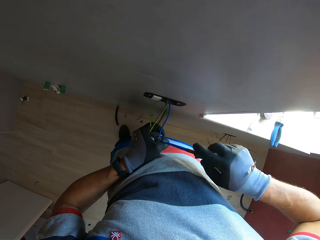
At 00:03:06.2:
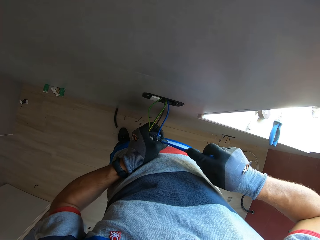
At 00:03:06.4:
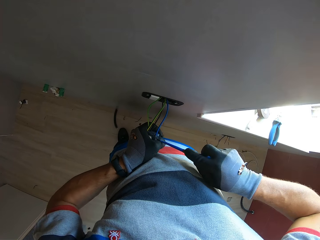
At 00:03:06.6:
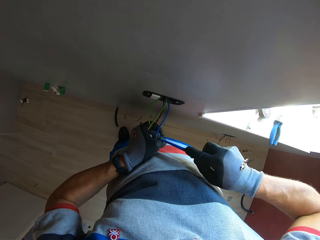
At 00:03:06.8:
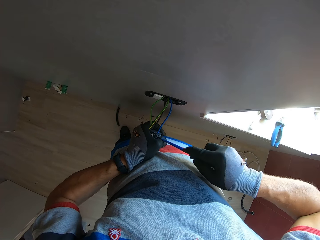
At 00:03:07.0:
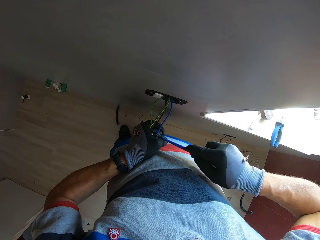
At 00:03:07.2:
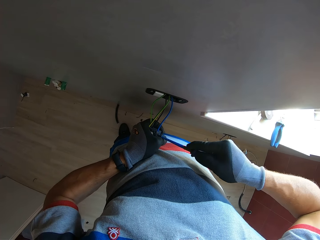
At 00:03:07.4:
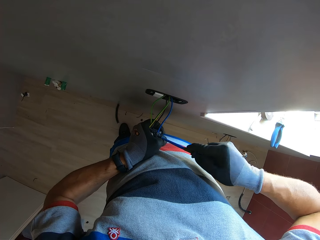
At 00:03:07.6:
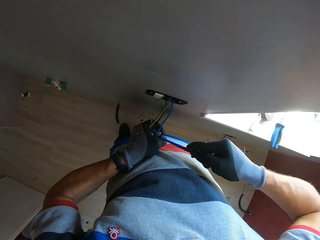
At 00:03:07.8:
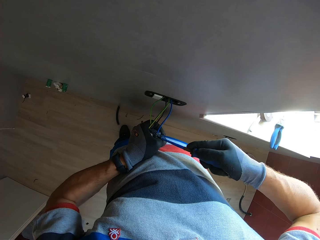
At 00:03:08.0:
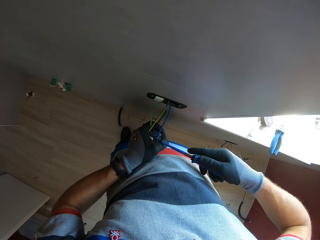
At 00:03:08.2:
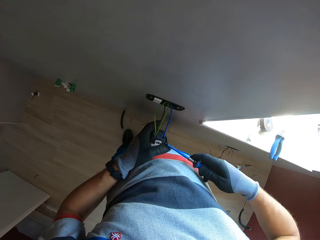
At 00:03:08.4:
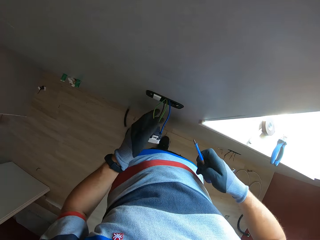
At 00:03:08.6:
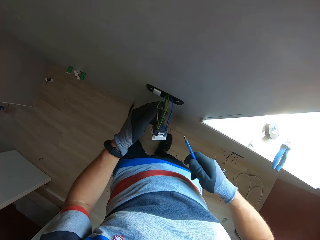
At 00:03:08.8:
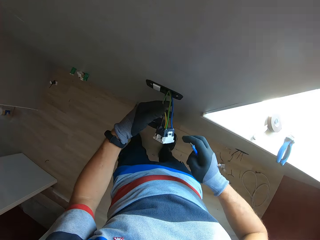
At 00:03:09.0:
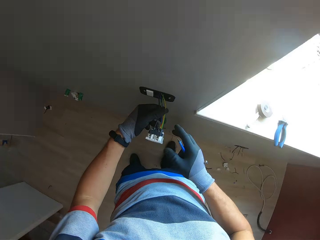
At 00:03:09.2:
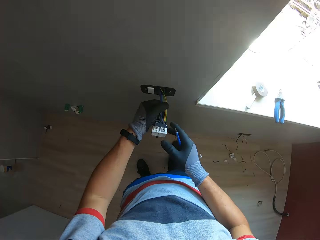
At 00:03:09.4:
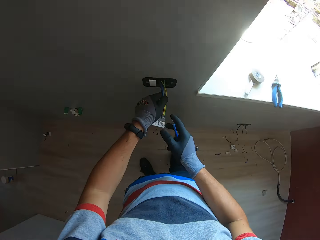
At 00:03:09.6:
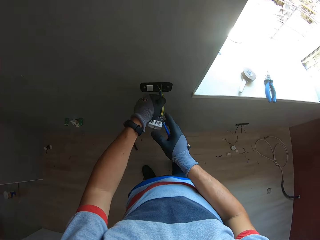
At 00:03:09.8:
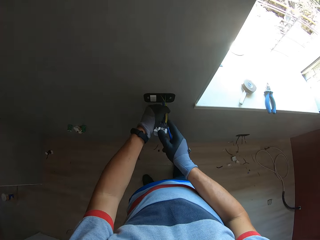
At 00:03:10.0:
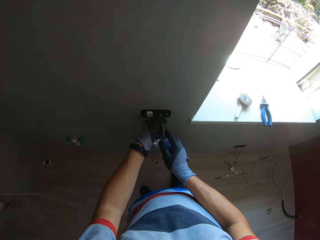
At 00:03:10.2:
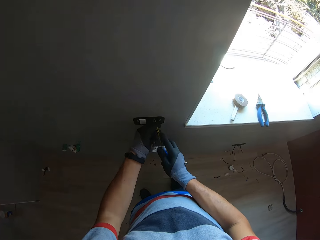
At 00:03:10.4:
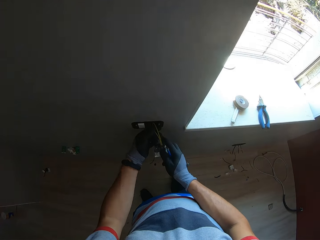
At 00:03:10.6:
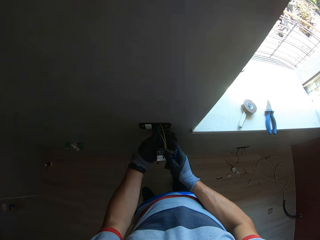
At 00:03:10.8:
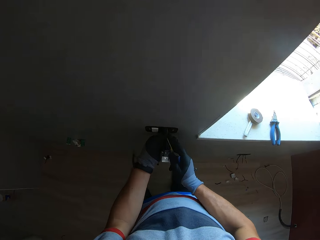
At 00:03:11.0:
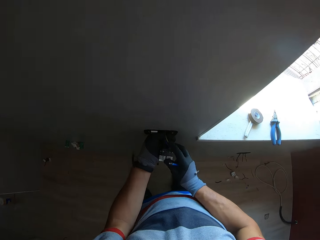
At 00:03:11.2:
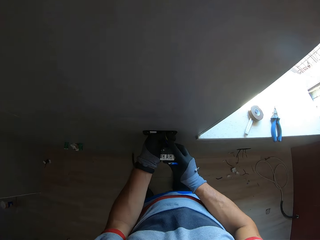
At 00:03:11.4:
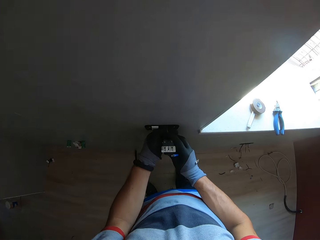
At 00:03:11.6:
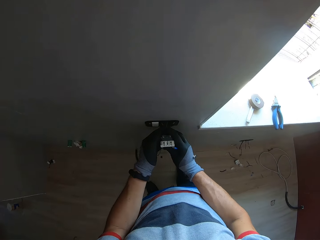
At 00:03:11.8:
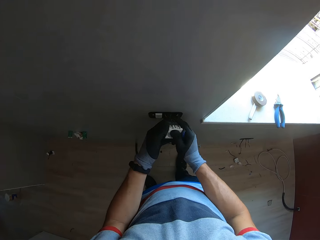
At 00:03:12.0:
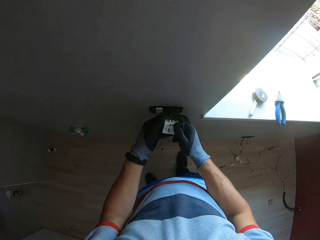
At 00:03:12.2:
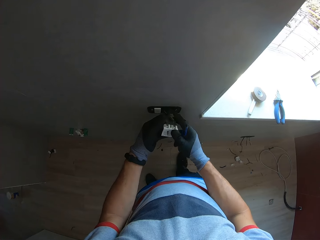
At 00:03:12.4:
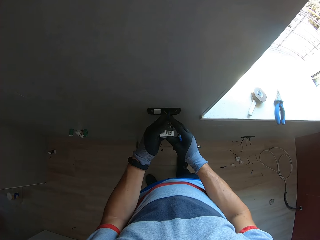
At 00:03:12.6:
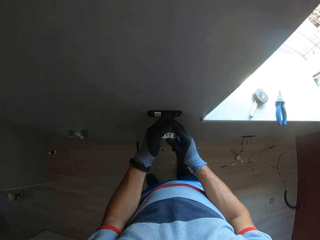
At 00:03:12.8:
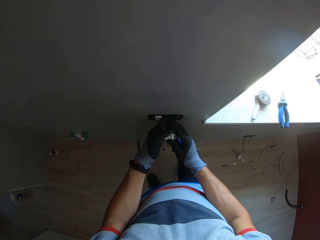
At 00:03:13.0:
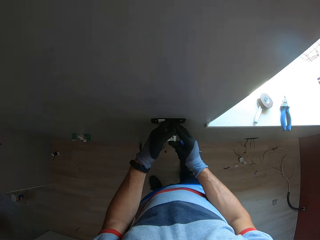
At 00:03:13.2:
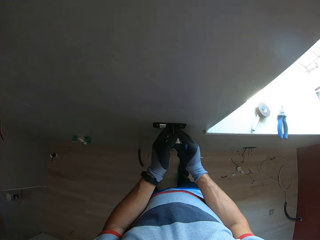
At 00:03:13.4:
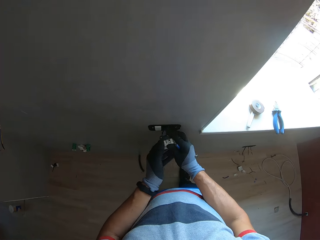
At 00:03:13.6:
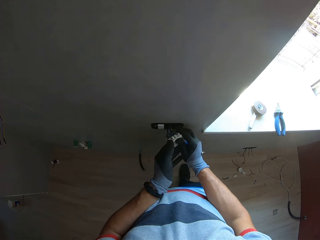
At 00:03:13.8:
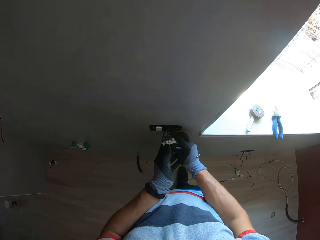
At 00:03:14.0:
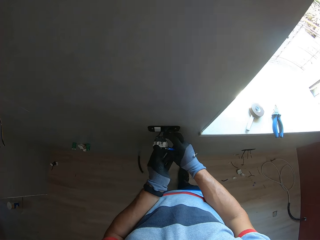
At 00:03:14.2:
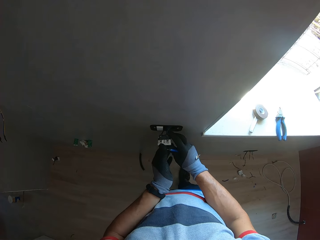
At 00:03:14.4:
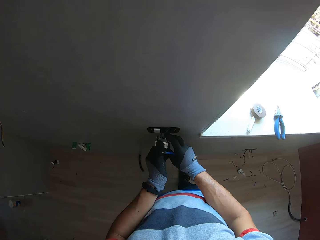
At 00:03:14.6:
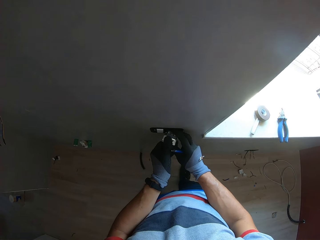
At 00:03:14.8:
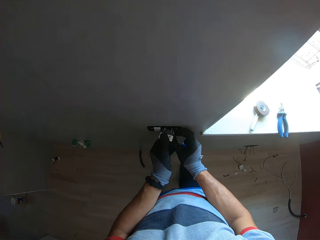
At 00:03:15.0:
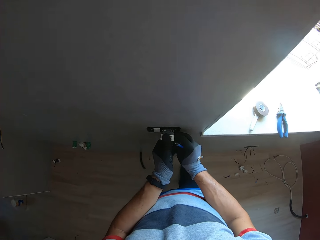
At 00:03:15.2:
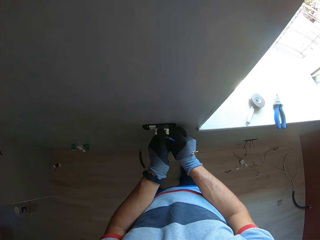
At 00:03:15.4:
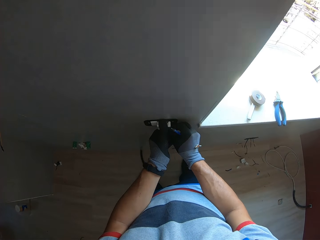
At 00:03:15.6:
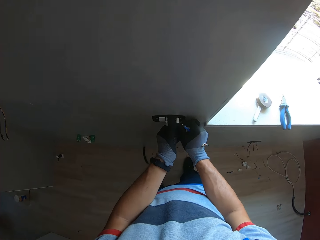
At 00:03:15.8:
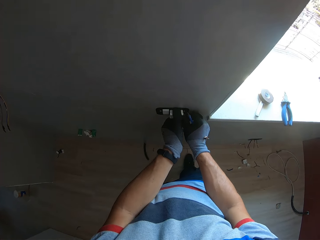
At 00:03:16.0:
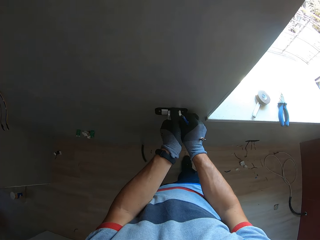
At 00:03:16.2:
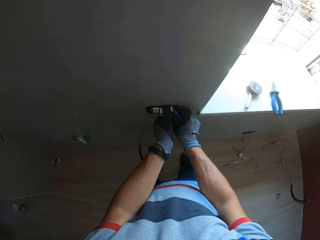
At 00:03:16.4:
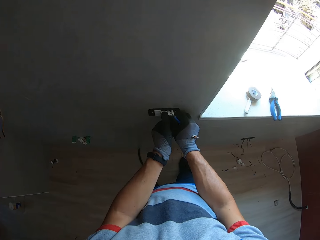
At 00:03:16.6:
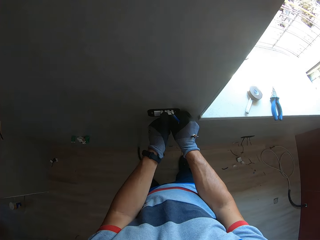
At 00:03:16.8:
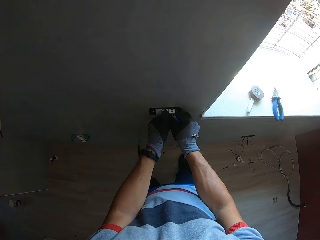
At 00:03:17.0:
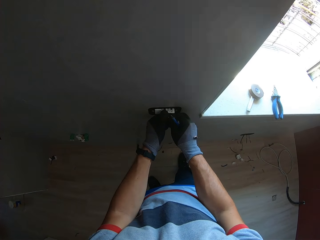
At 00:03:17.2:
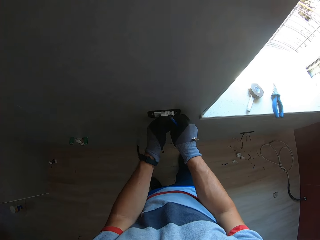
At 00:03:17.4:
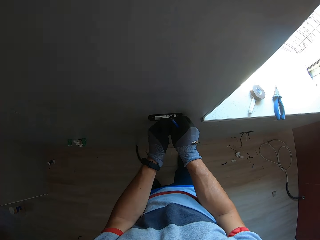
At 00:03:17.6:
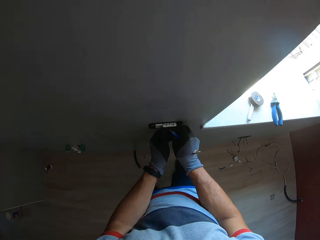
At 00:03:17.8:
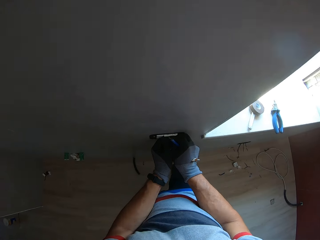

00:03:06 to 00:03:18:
The camera wearer holds the cable. They push the socket into the wall. They put the holder in the socket.

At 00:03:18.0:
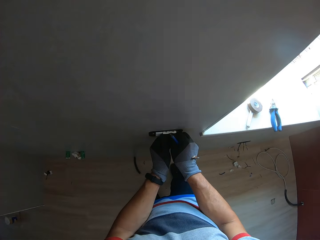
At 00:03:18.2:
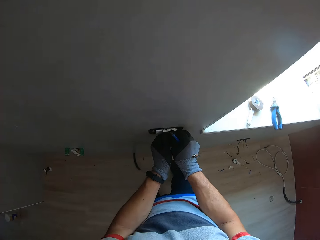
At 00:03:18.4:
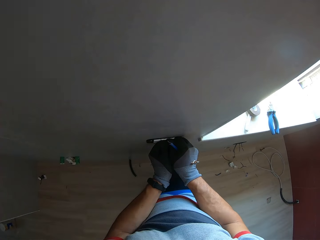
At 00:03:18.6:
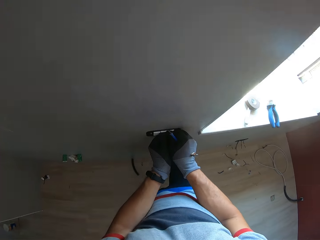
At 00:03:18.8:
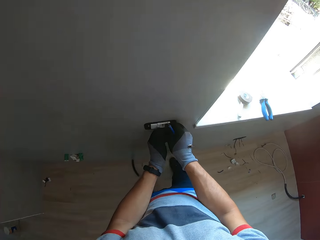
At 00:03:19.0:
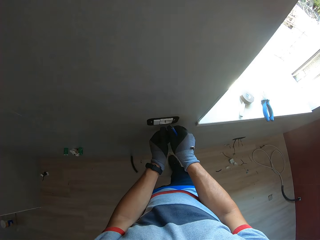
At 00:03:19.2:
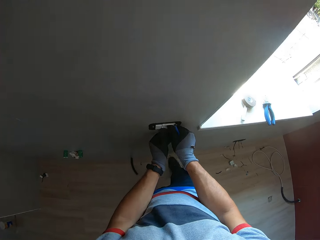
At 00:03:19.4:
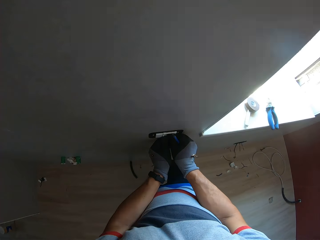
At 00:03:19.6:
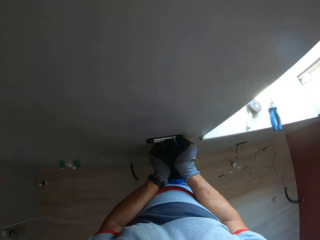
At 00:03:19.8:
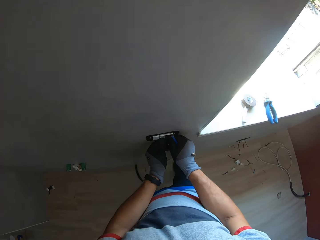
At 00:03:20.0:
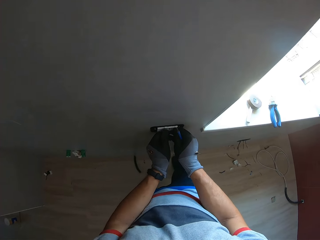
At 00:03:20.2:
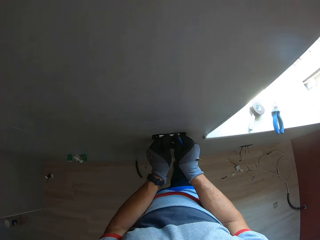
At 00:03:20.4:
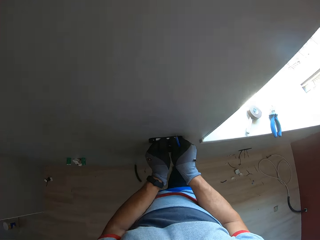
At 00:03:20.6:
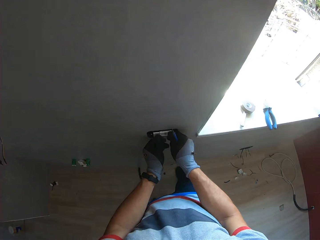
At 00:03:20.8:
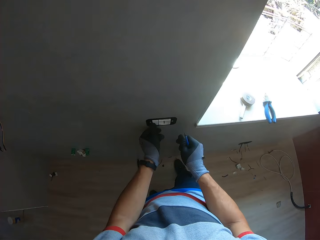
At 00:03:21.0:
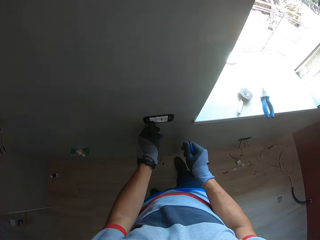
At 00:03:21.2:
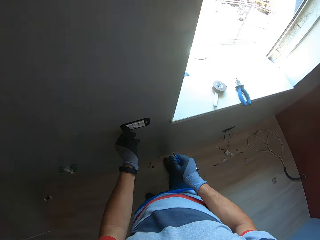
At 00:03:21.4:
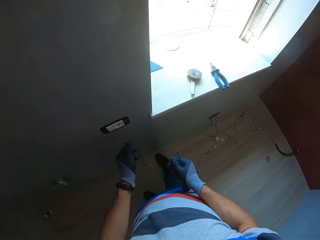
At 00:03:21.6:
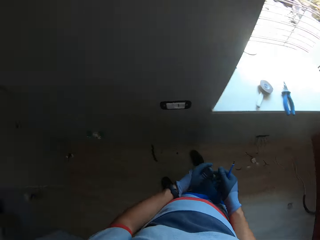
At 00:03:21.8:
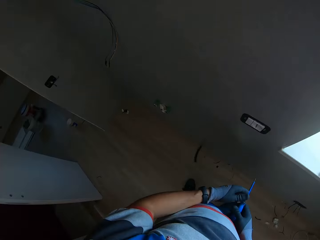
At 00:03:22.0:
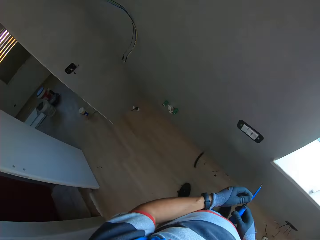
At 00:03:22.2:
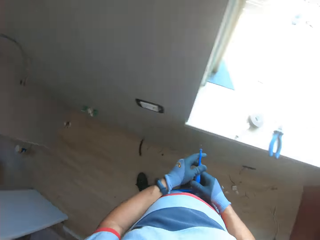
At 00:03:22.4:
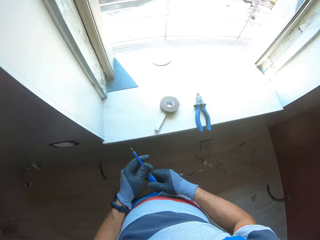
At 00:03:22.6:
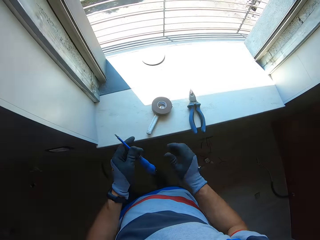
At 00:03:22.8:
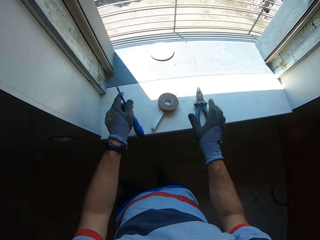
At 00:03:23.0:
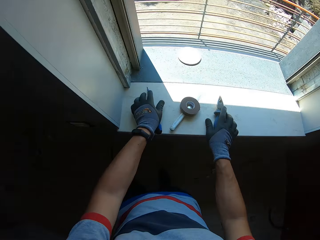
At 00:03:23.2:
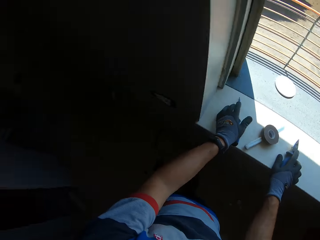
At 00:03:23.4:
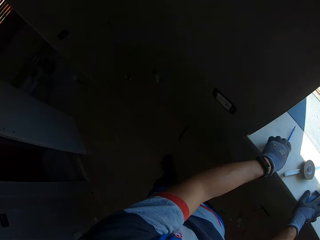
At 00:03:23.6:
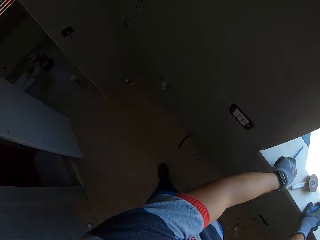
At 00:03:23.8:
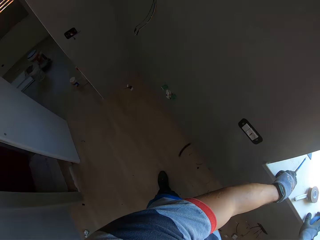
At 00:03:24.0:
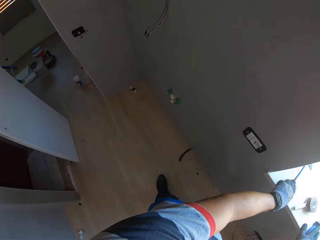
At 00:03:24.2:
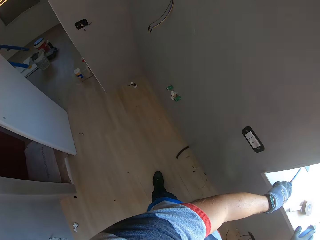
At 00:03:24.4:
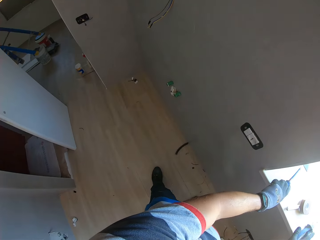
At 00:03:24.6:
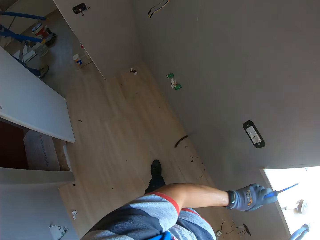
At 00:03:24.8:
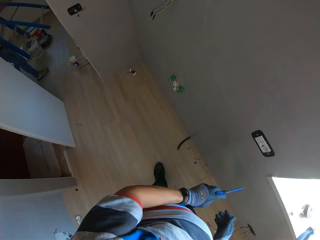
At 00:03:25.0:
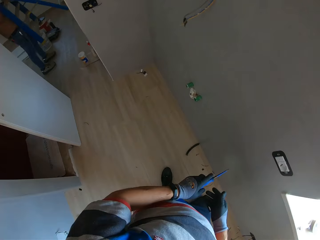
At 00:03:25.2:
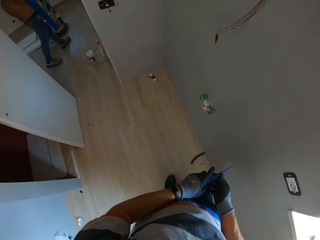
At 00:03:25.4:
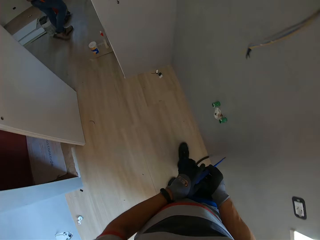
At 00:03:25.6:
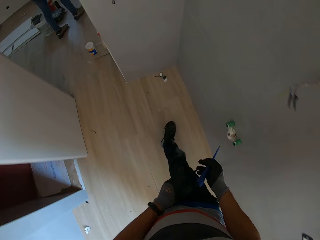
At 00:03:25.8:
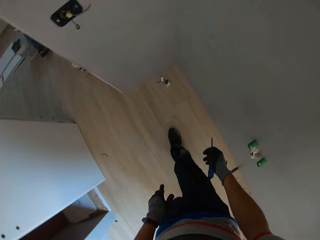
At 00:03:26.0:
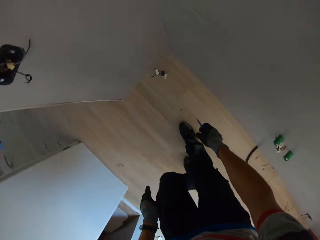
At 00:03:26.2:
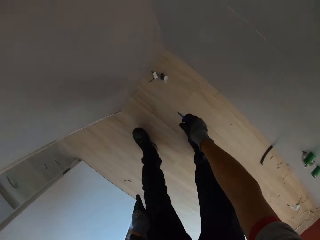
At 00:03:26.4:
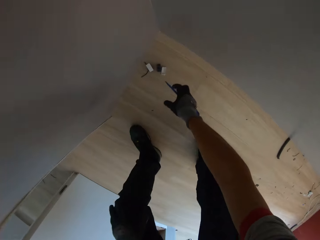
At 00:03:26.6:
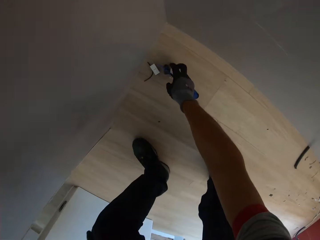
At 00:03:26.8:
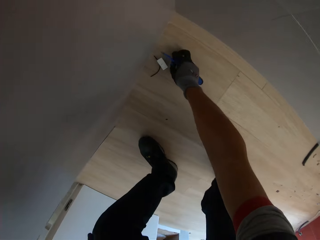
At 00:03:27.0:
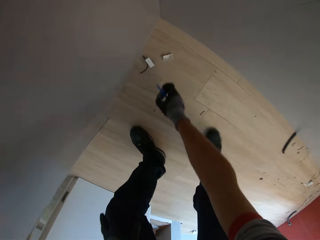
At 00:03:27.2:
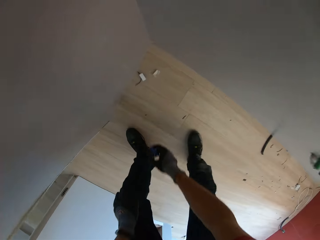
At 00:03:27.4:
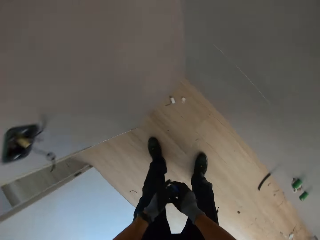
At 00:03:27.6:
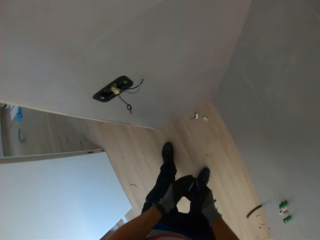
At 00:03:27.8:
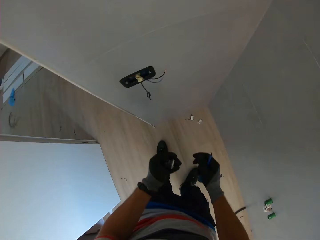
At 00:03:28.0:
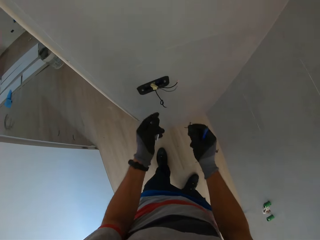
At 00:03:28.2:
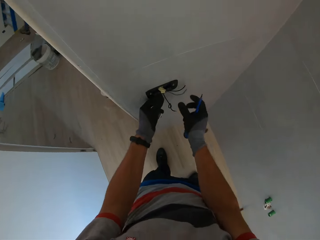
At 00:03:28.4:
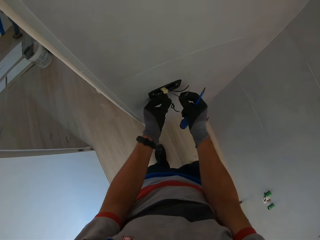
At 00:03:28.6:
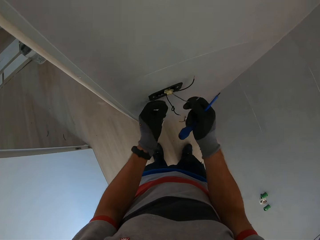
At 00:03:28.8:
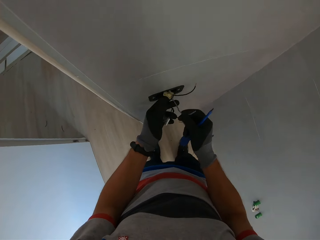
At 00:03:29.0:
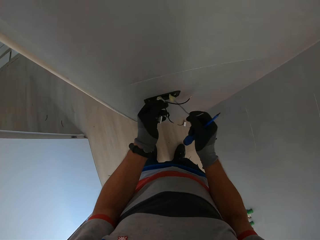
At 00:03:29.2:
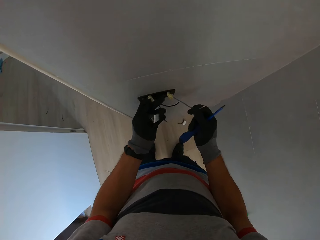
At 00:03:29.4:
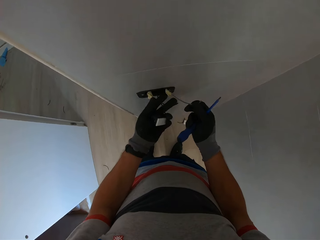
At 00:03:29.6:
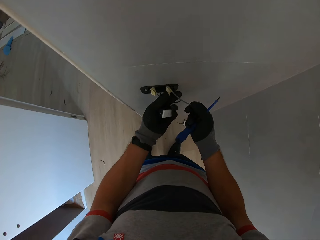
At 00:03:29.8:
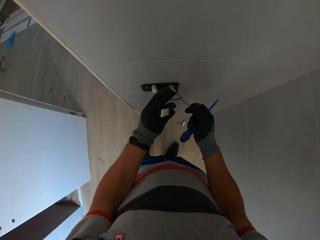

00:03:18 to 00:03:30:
The camera wearer touches the pliers. They drop the screwdriver, pick up the screwdriver, bend down and pick up a socket or holder. They hold the wires.
